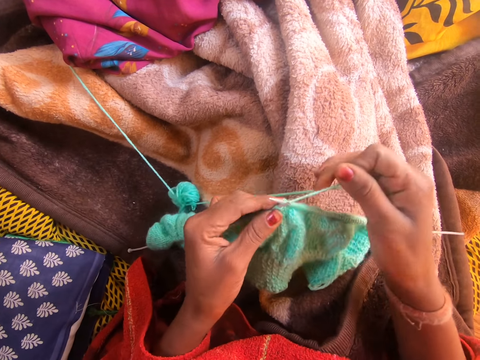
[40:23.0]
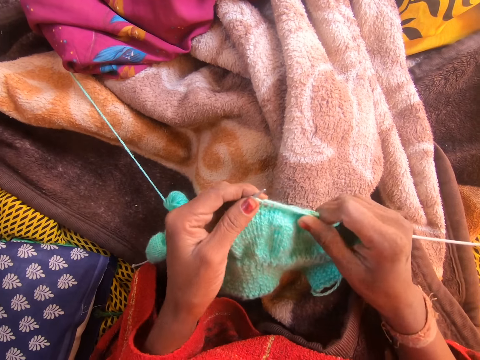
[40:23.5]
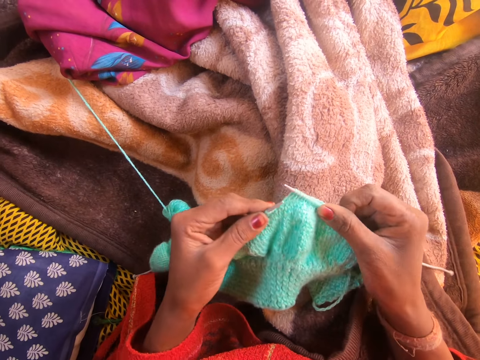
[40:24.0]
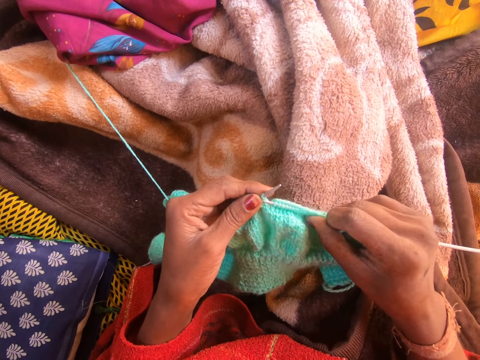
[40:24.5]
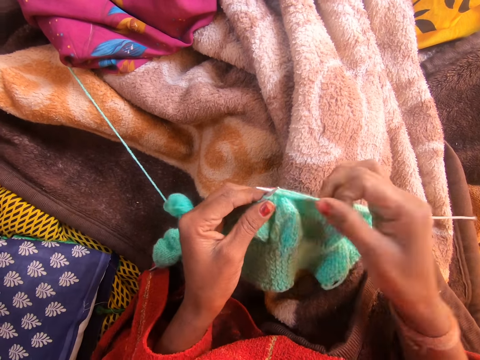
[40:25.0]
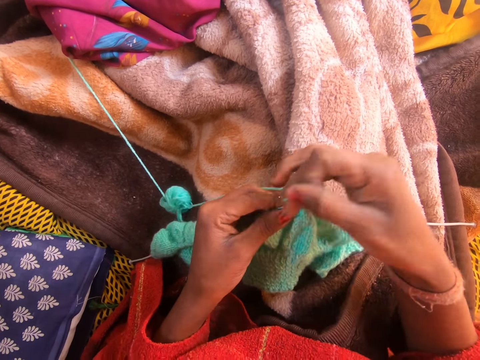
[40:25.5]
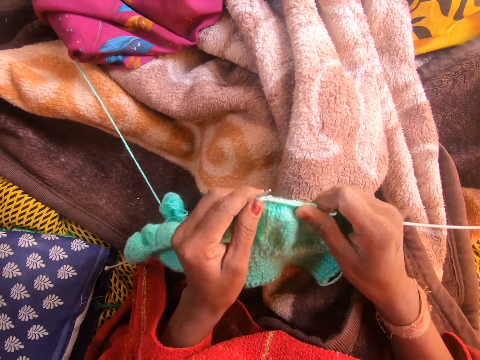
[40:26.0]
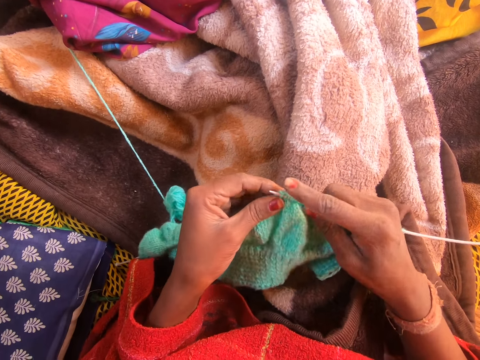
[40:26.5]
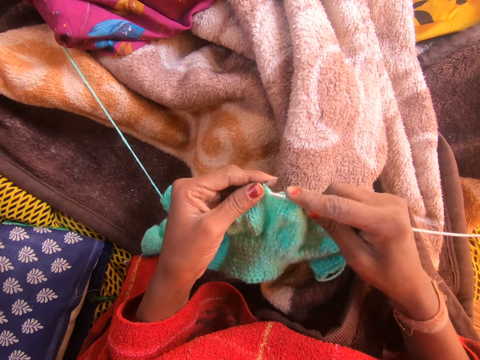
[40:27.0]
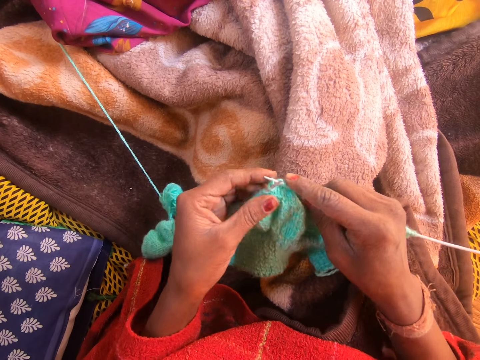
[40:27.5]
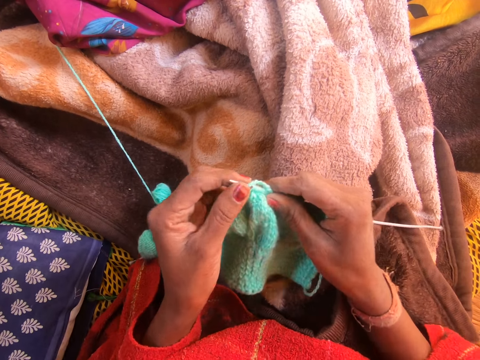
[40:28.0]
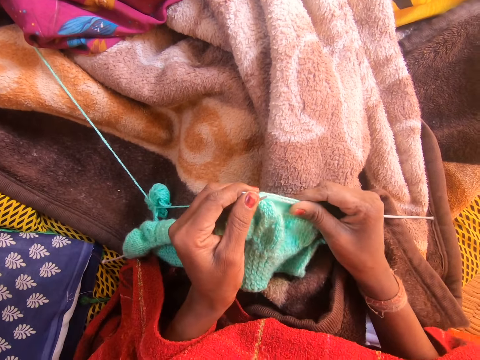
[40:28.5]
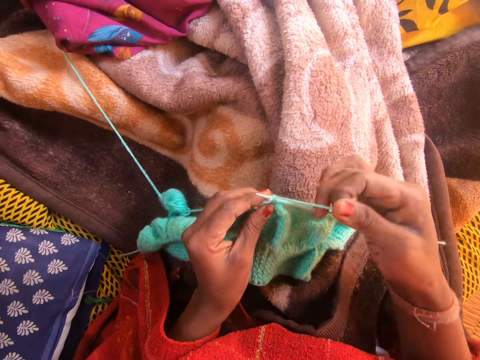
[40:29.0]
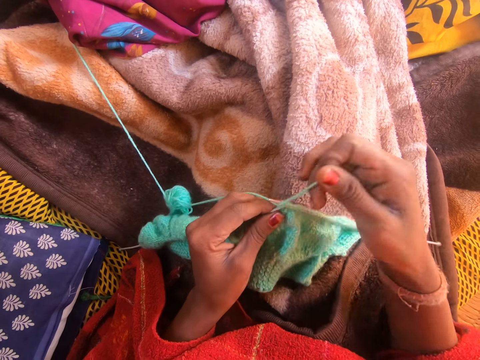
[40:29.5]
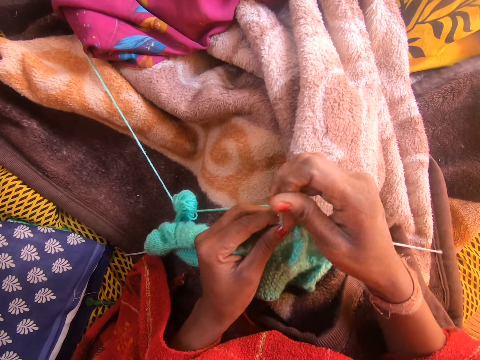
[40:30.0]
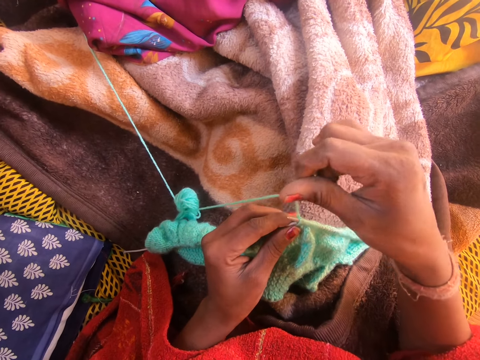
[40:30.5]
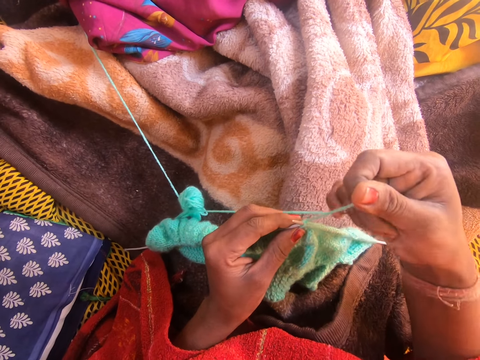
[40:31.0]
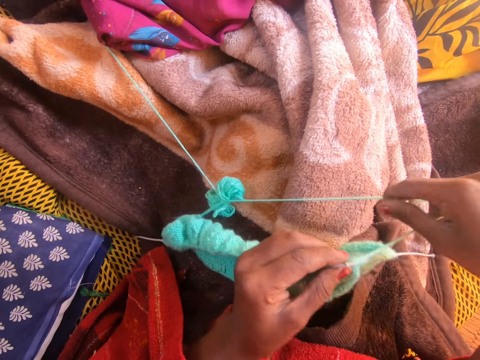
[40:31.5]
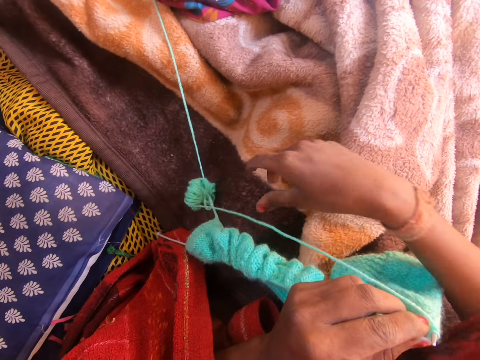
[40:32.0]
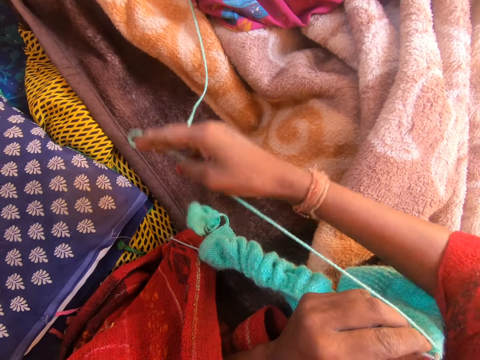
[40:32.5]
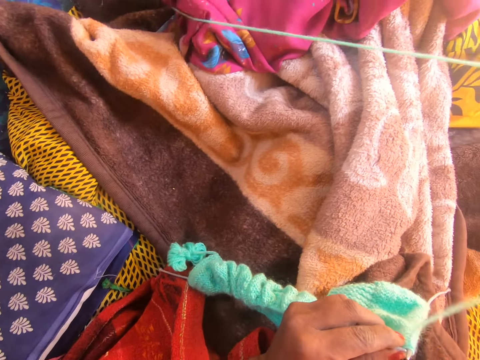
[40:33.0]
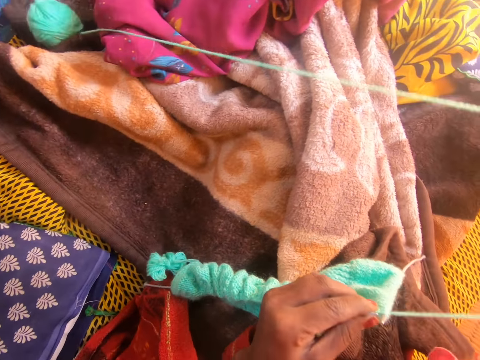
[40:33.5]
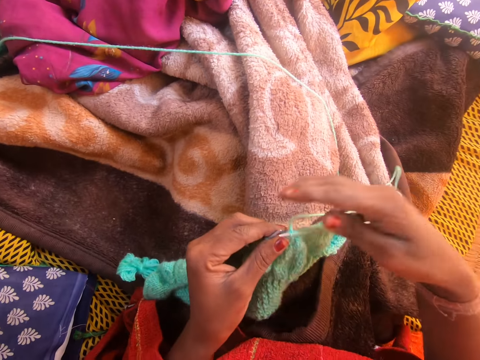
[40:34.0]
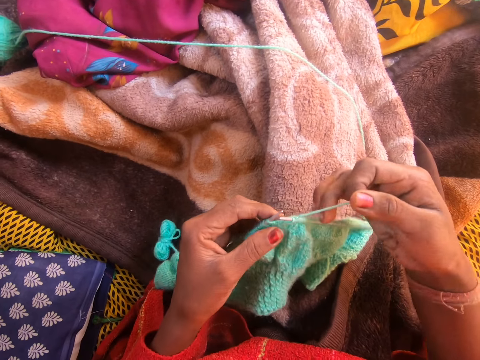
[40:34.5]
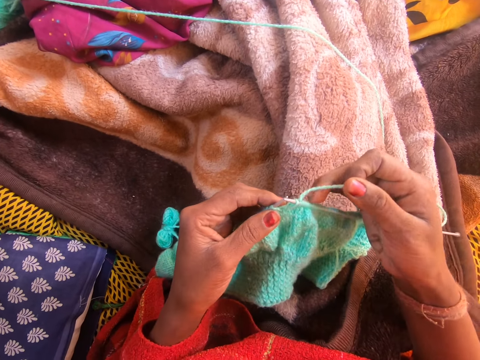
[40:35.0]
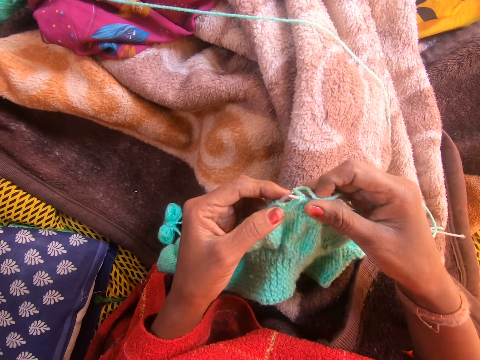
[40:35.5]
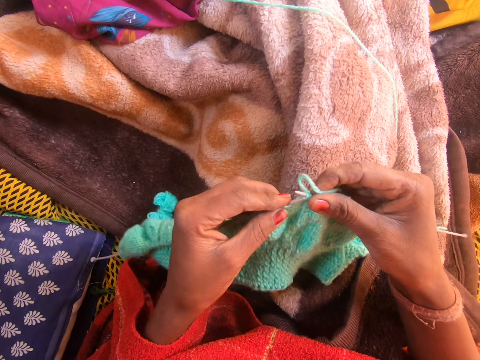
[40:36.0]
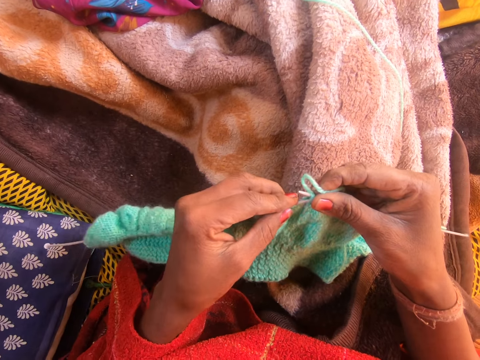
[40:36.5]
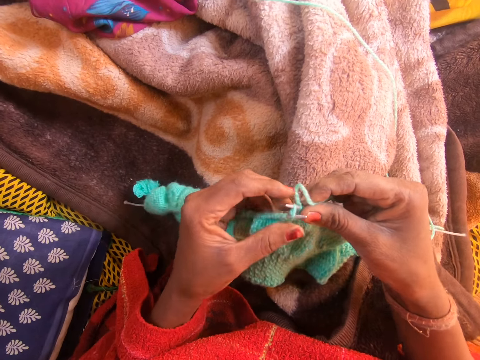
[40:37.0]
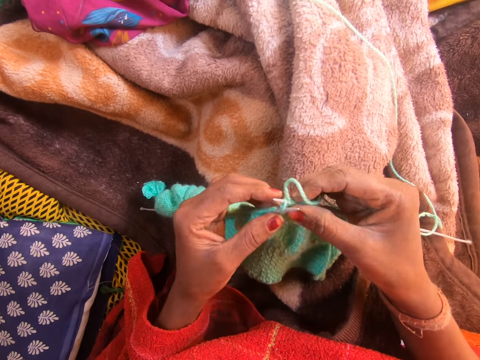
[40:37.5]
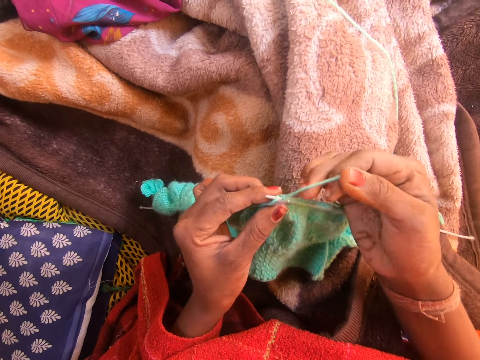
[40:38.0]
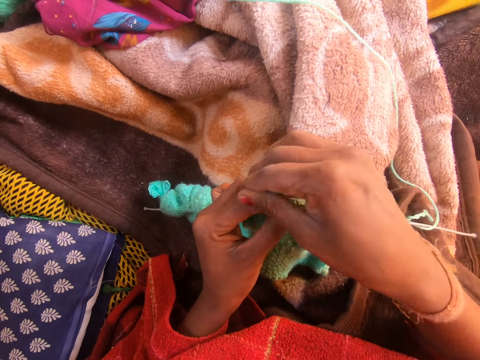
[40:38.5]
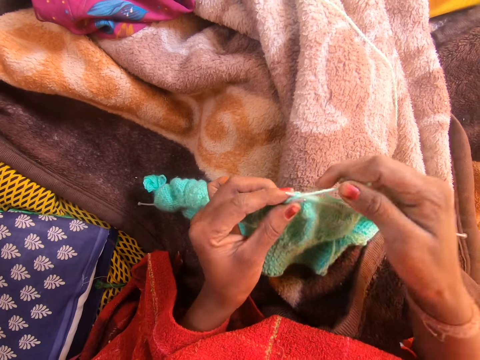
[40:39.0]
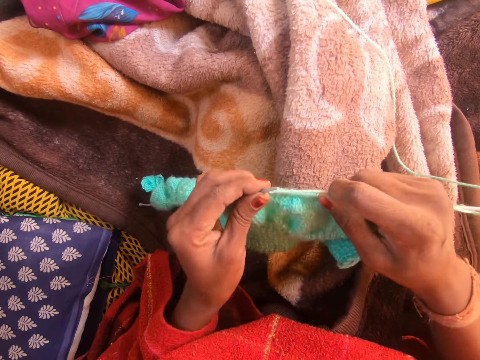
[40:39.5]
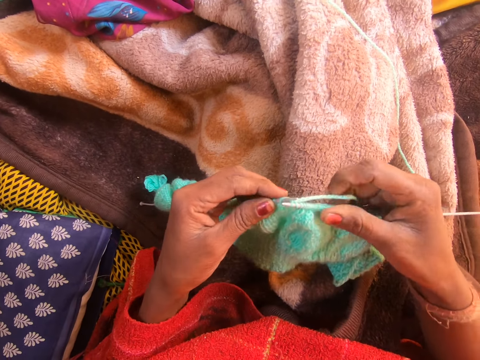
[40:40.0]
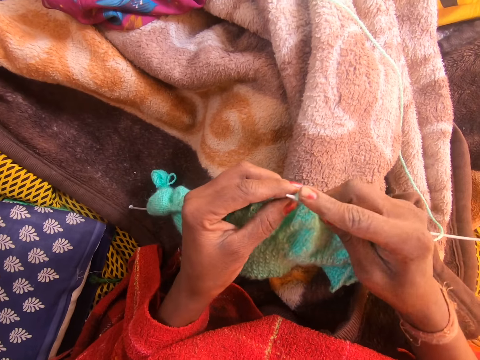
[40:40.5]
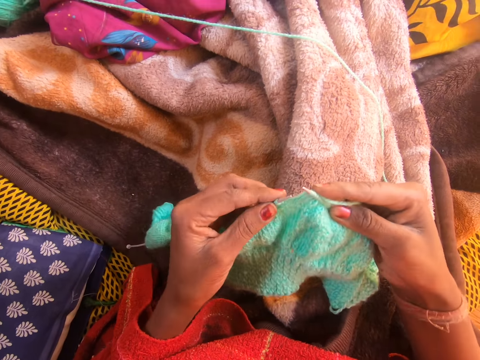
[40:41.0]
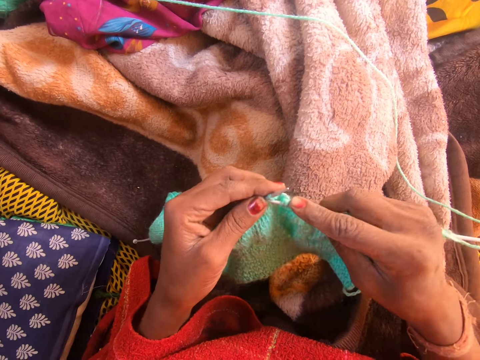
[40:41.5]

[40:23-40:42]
The camera wearer rotates the knitting thread on the needle. She adjusts the knitted yarn in the knitting needle with her right hand. She knits the yarn in the knitting needle with her right hand. She strengthens the fabric in the room. She picks up a loose yarn thread with her right hand and drops the loose yarn thread on top of a blanket with her right hand. She knits the yarn in the knitting needle with both hands.

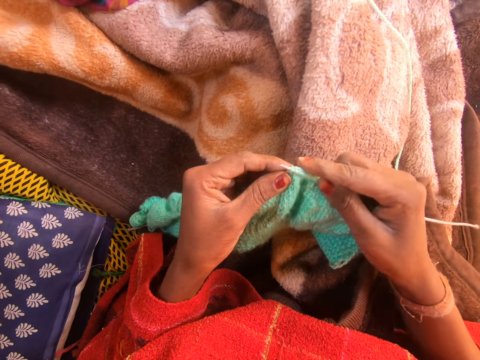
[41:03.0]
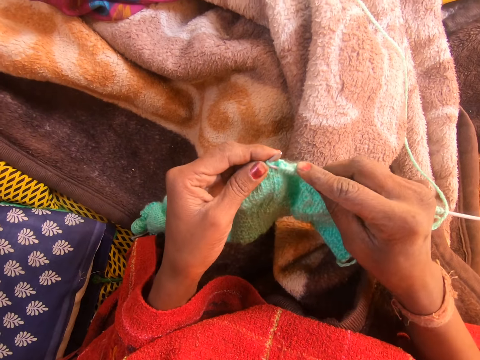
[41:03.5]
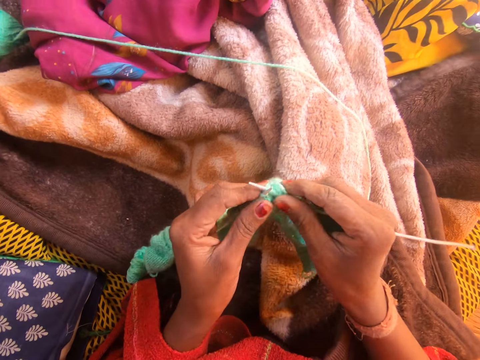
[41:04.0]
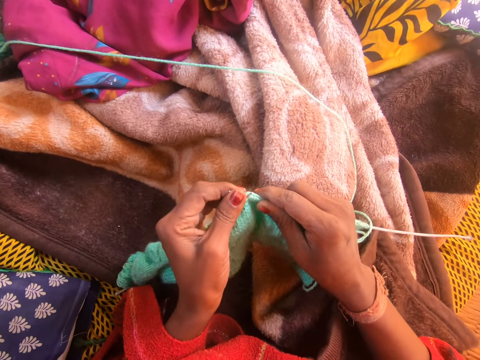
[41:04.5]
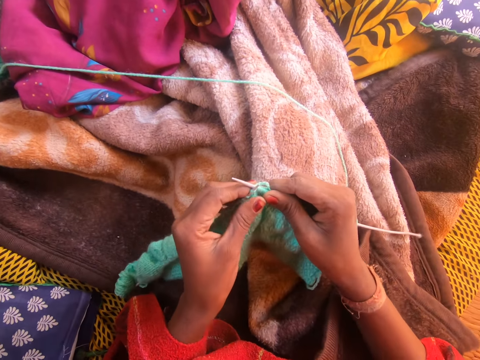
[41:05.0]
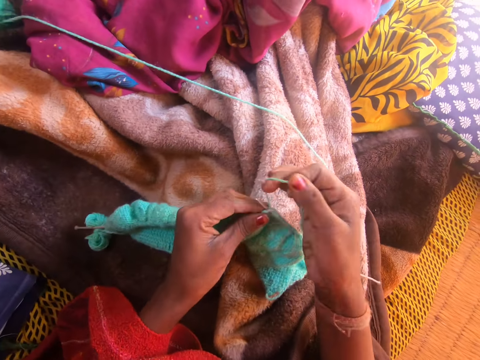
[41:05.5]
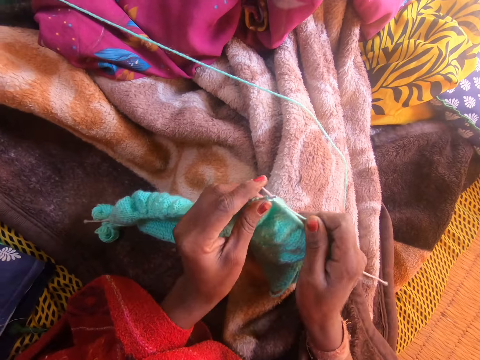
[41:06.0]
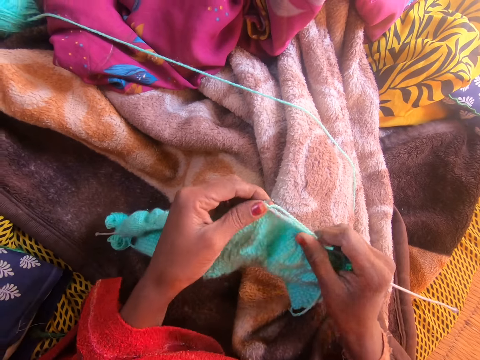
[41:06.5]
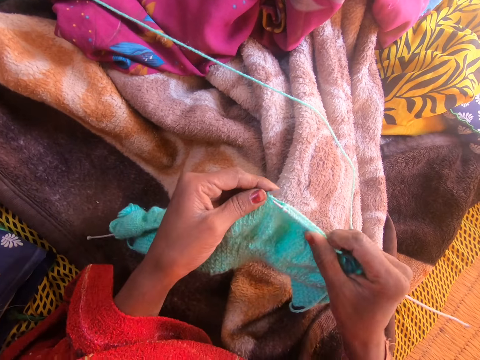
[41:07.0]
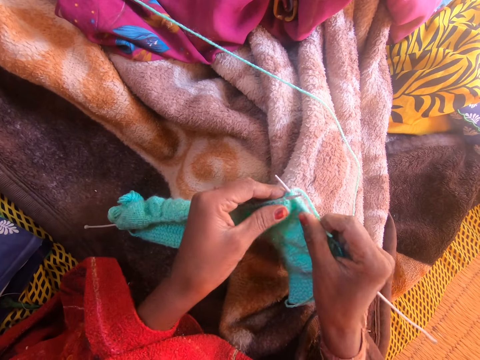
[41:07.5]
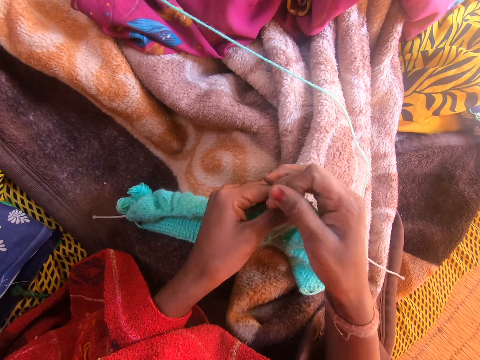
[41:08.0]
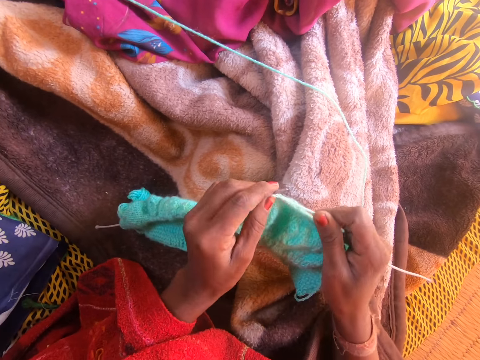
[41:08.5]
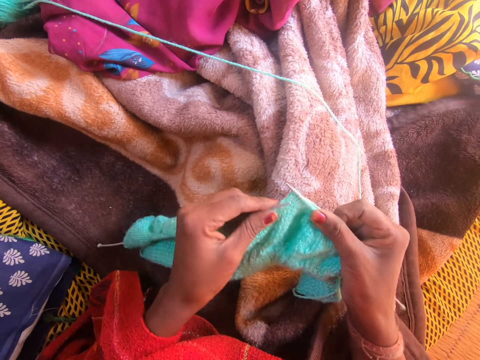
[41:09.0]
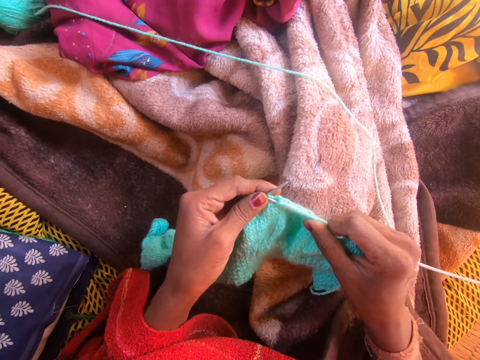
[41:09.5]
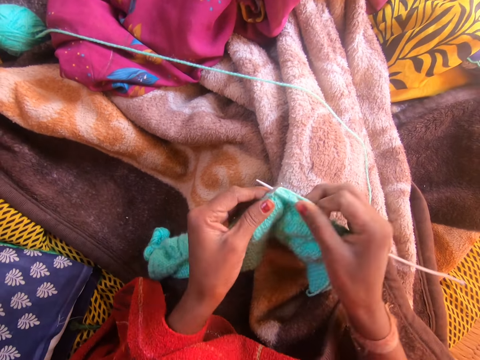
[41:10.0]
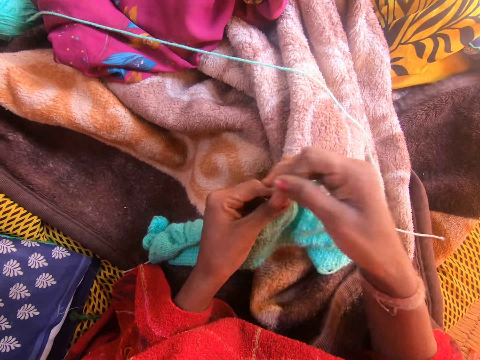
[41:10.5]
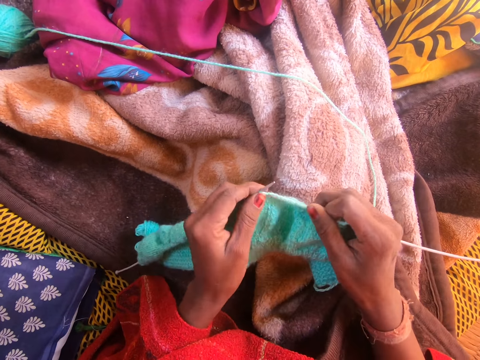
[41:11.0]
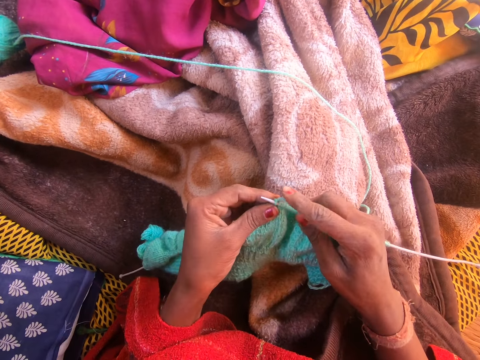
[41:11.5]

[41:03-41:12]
The camera wearer adjusts the knitted yarn in the knitting needle with her right hand. She knits the yarn in the knitting needle with both hands.
